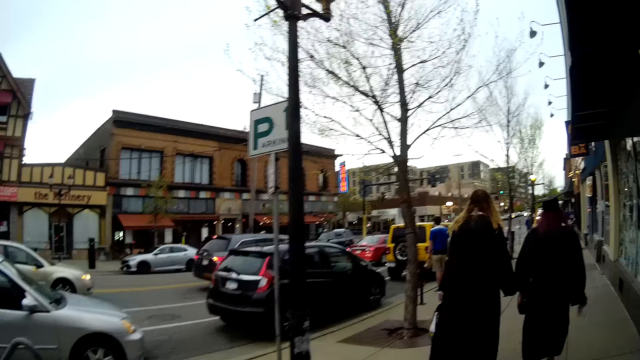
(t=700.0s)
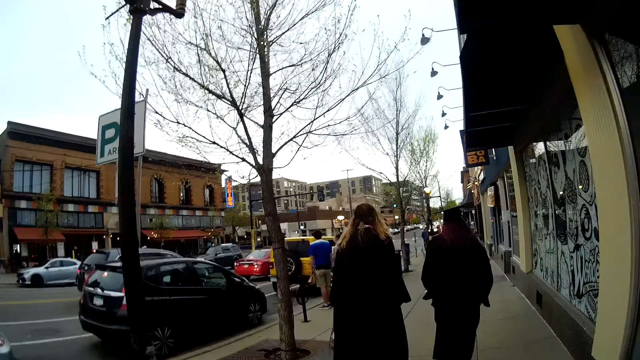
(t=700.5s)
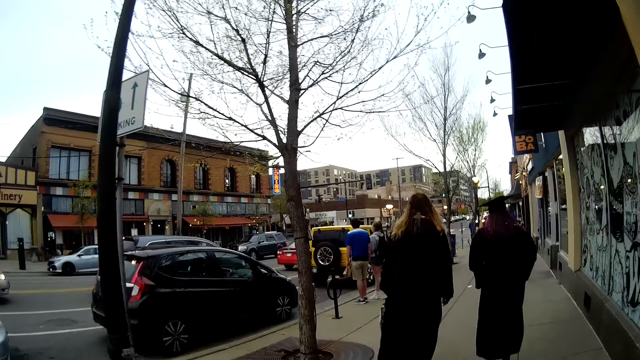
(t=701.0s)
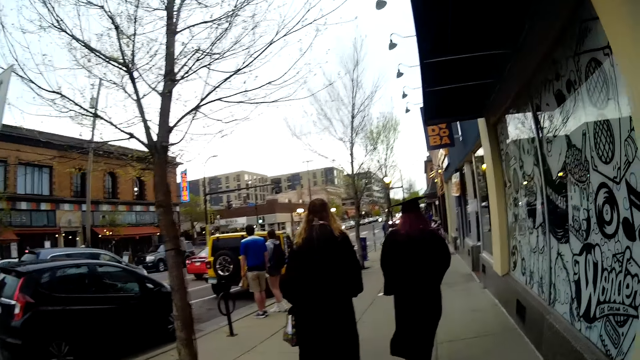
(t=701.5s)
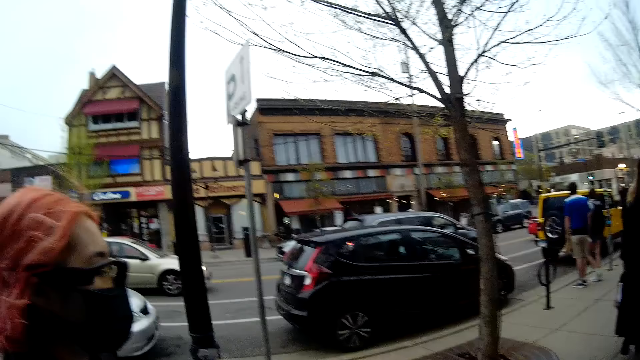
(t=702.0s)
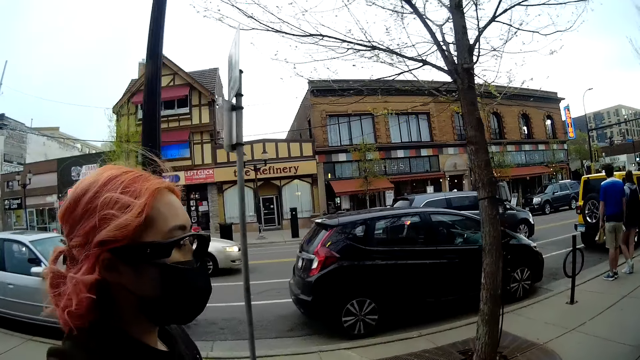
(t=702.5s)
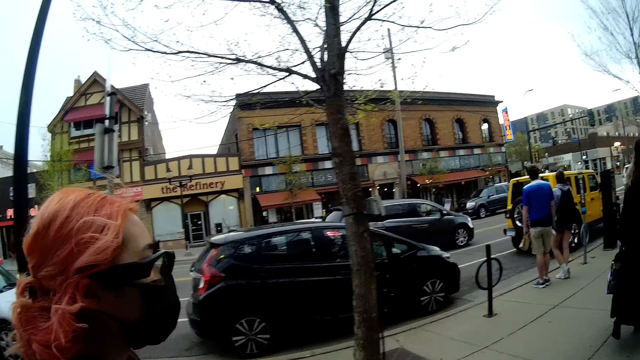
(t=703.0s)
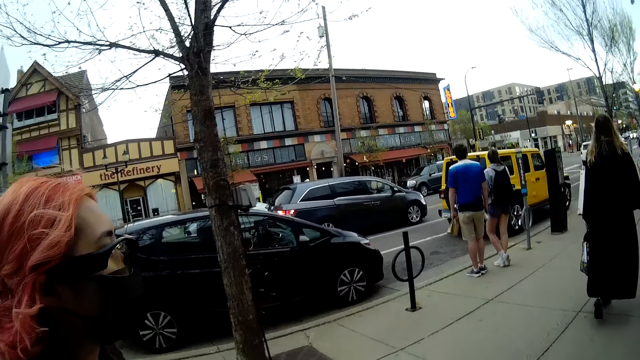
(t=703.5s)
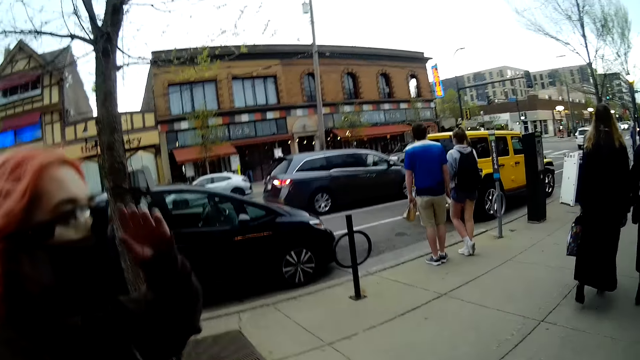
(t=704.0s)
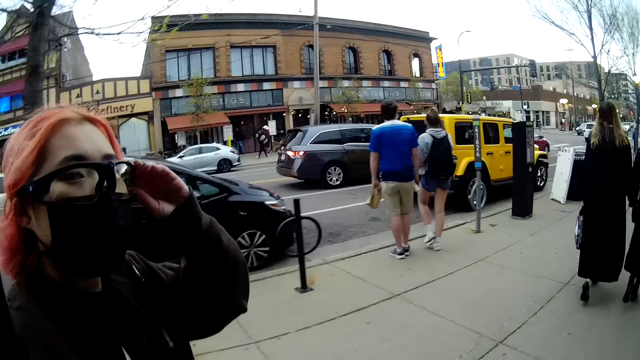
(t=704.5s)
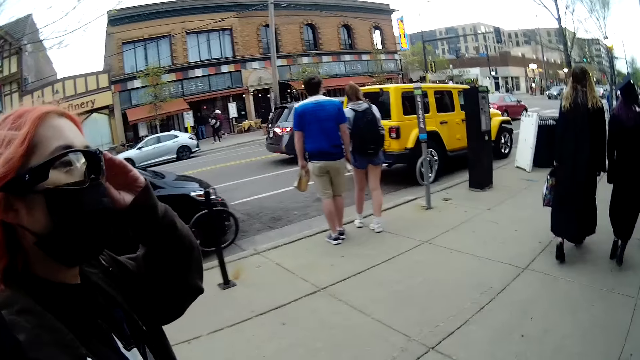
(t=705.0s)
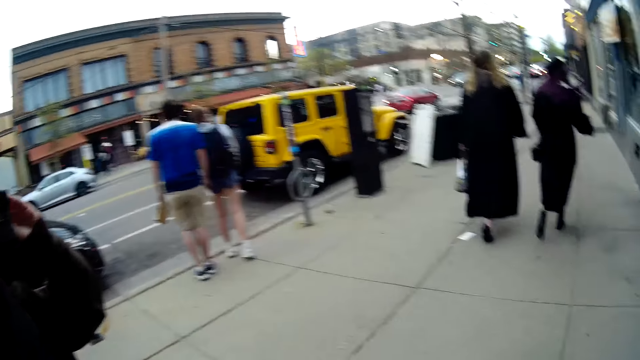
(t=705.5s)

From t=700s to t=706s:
The camera wearer turns to the side. A woman walks around. The woman touches her glasses with her left hand. The woman holds a glass. The camera wearer walks around.
